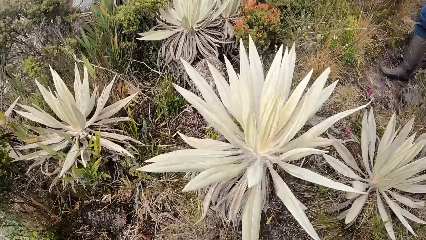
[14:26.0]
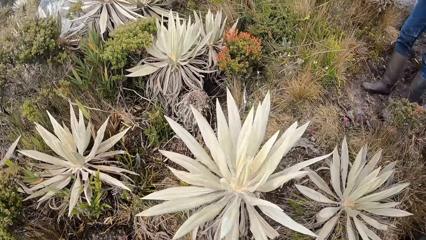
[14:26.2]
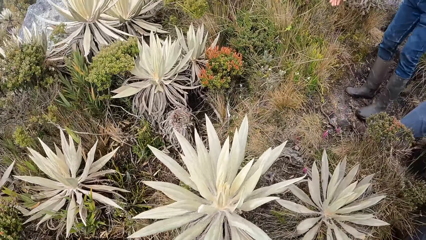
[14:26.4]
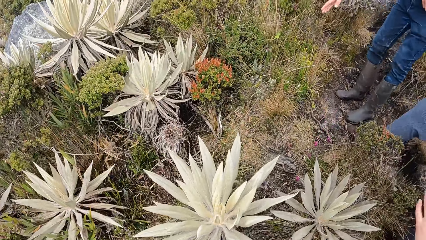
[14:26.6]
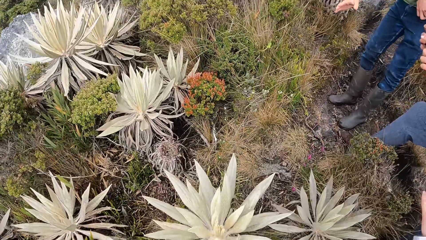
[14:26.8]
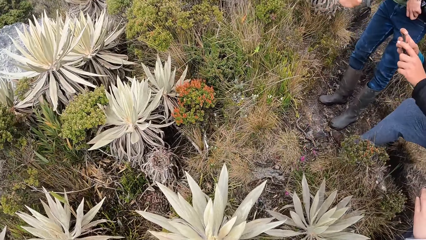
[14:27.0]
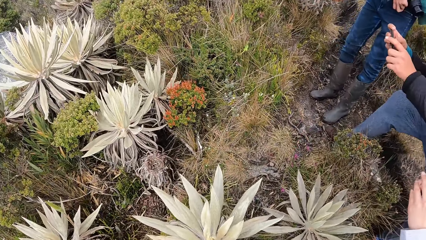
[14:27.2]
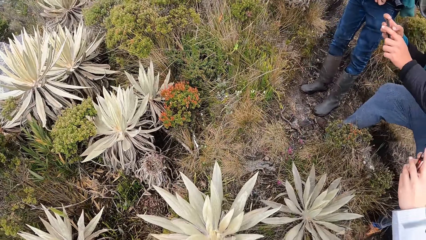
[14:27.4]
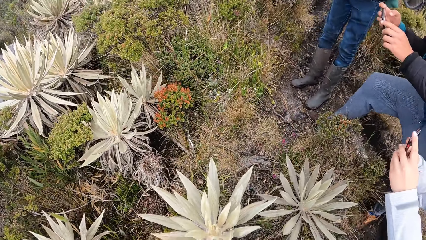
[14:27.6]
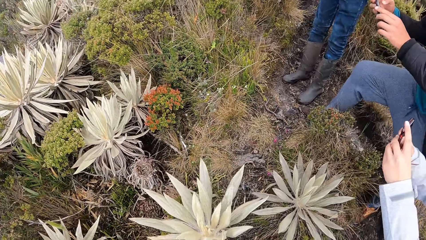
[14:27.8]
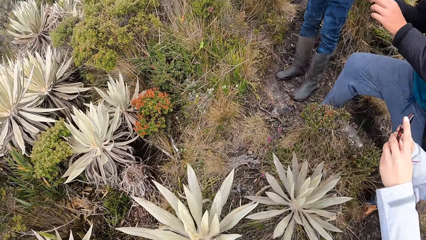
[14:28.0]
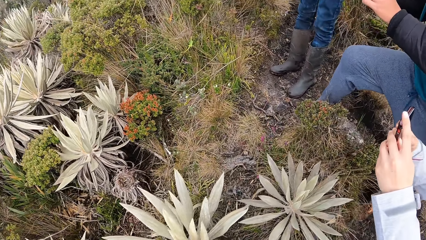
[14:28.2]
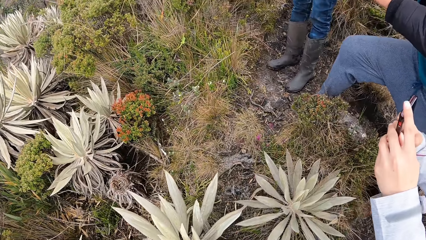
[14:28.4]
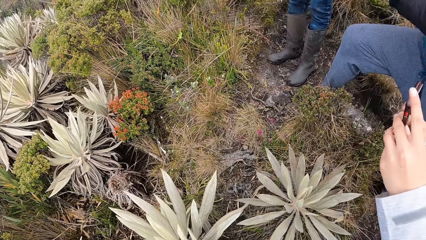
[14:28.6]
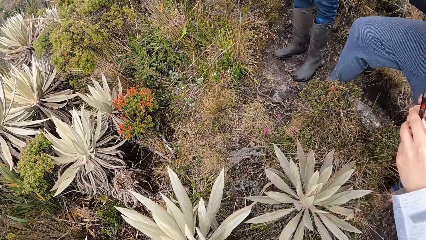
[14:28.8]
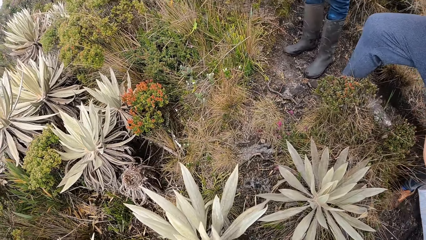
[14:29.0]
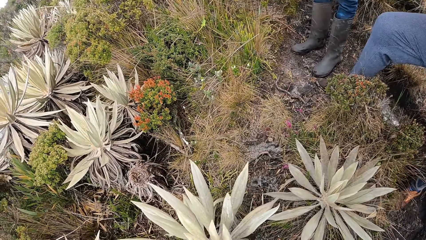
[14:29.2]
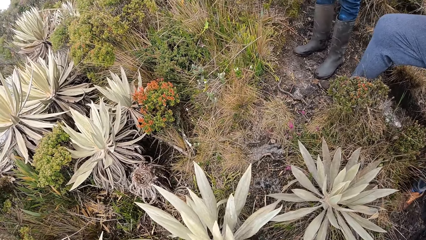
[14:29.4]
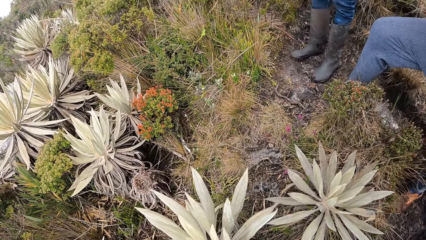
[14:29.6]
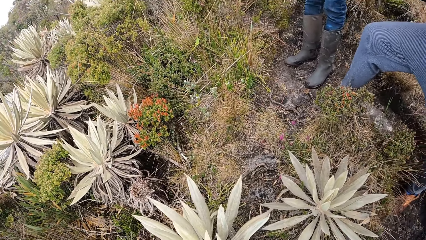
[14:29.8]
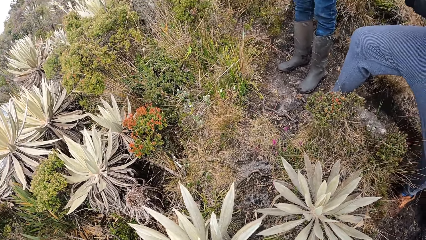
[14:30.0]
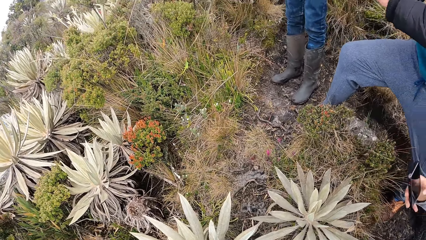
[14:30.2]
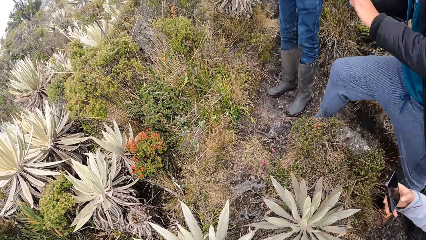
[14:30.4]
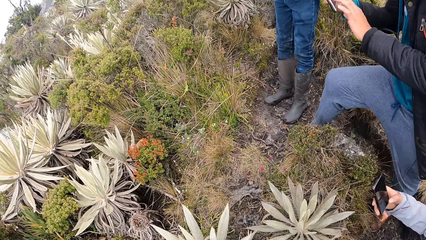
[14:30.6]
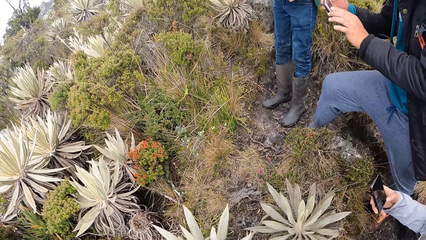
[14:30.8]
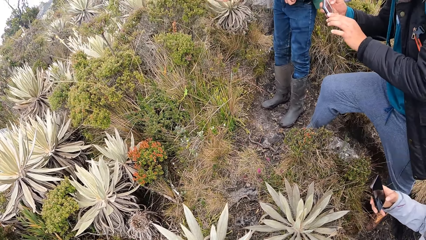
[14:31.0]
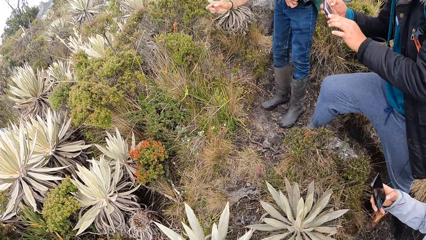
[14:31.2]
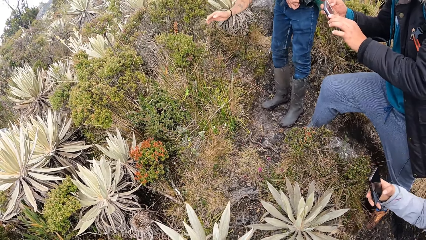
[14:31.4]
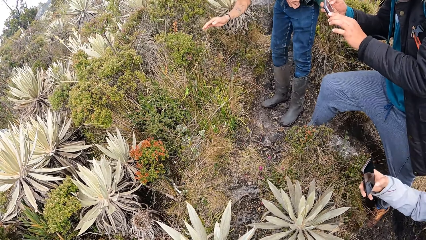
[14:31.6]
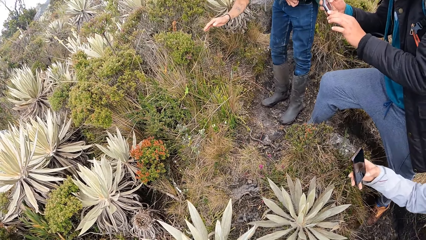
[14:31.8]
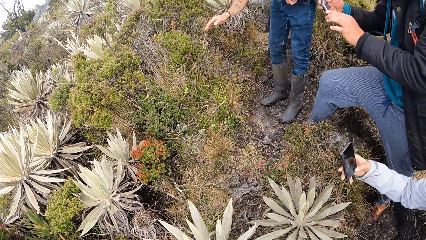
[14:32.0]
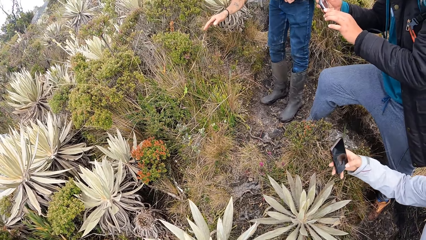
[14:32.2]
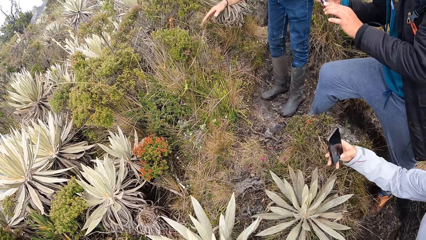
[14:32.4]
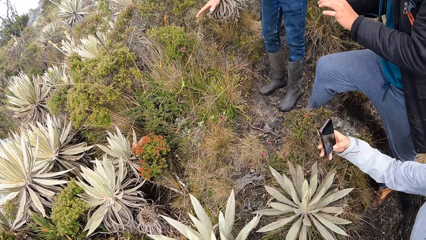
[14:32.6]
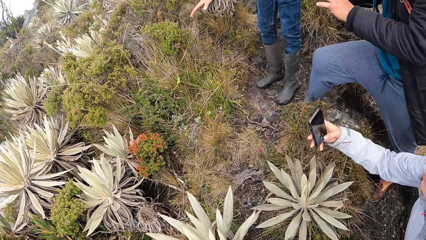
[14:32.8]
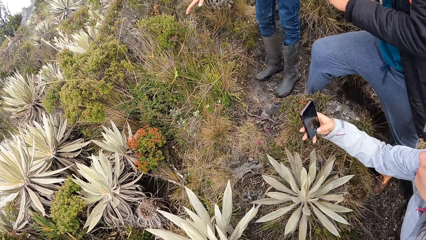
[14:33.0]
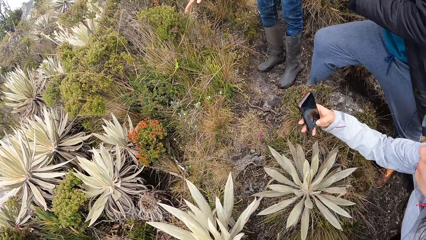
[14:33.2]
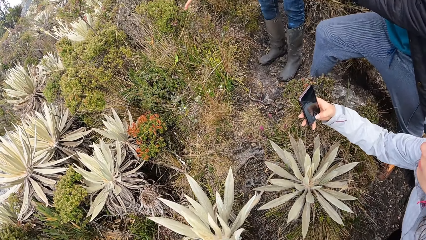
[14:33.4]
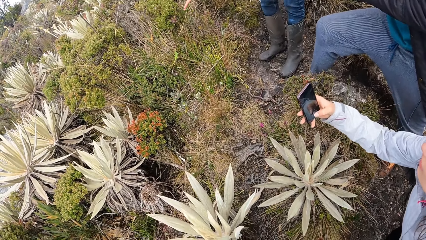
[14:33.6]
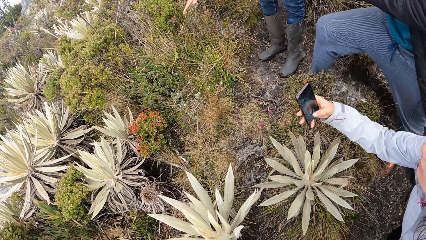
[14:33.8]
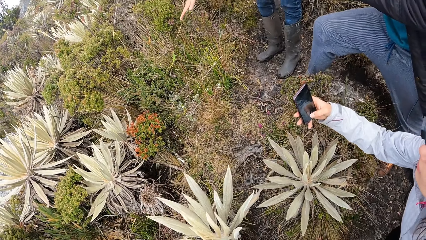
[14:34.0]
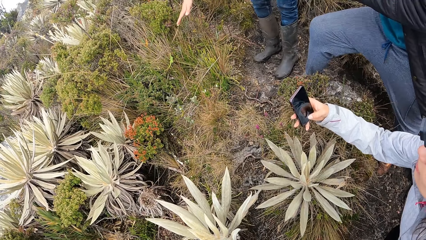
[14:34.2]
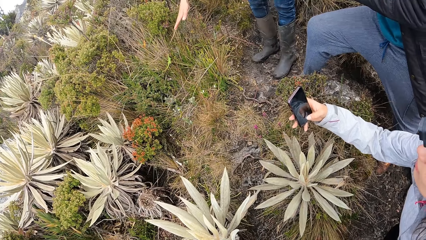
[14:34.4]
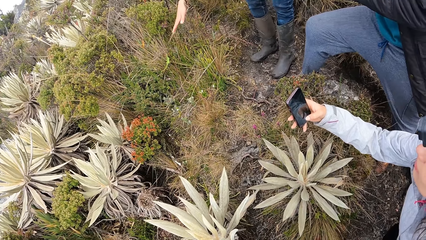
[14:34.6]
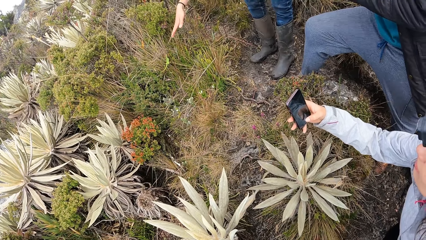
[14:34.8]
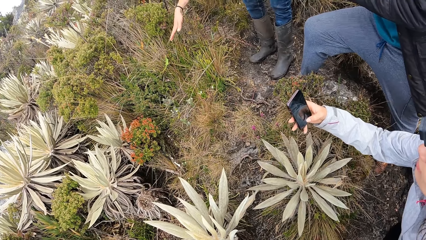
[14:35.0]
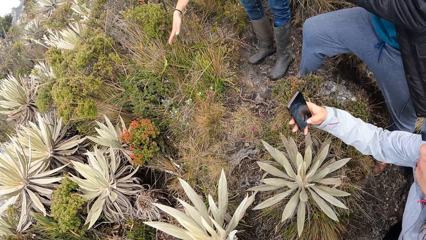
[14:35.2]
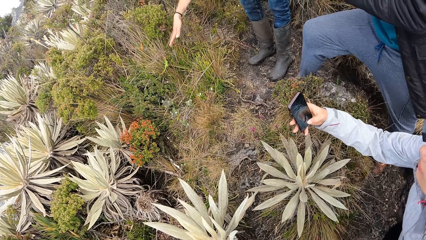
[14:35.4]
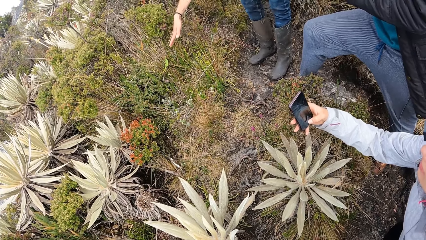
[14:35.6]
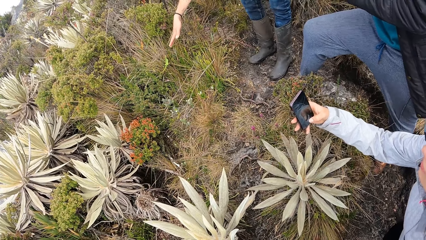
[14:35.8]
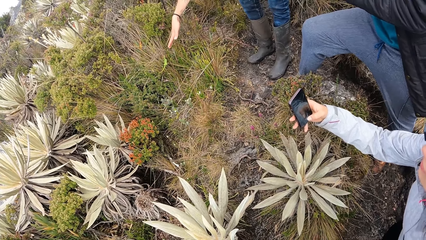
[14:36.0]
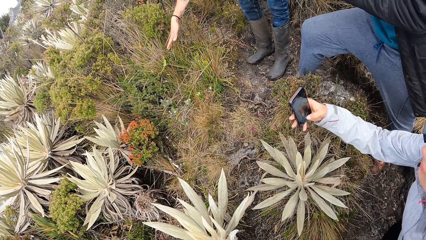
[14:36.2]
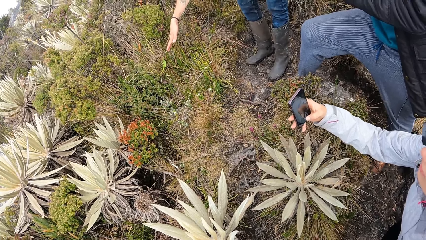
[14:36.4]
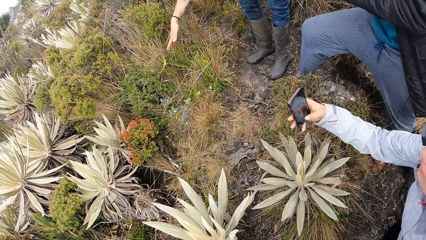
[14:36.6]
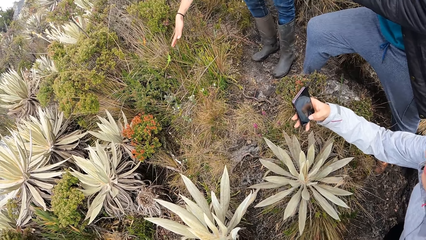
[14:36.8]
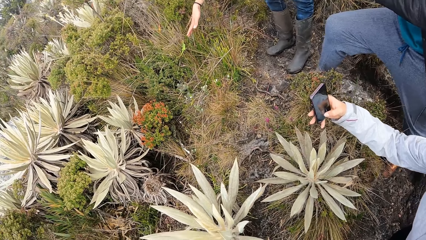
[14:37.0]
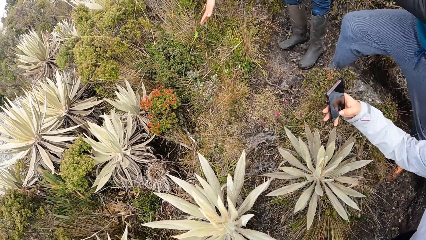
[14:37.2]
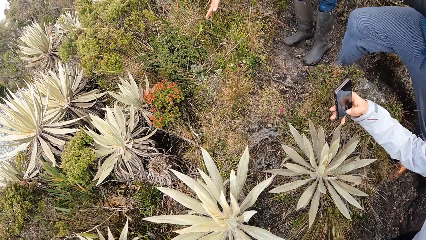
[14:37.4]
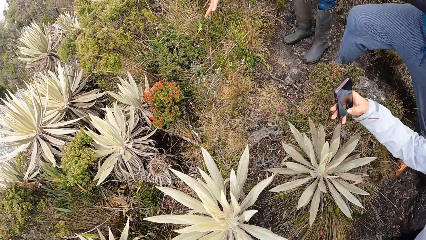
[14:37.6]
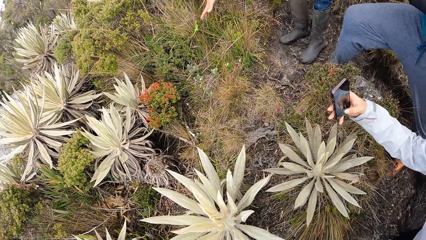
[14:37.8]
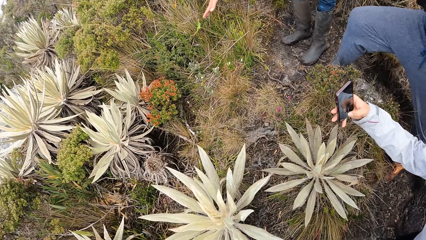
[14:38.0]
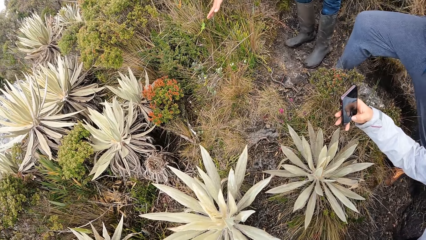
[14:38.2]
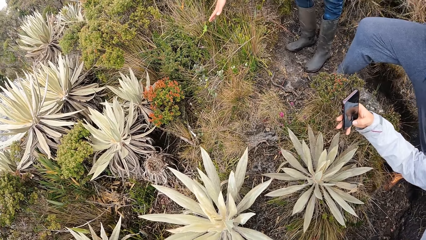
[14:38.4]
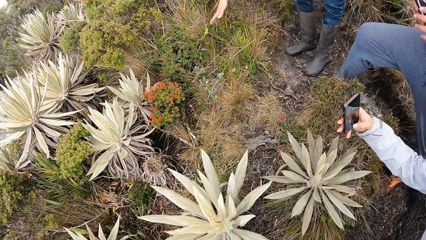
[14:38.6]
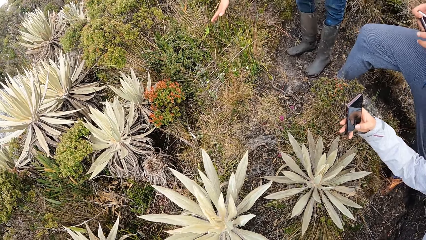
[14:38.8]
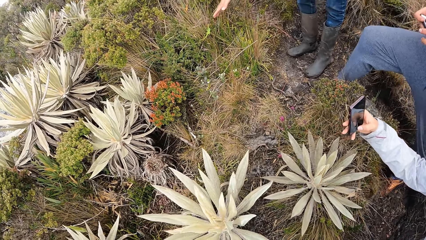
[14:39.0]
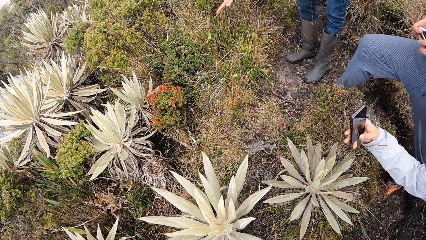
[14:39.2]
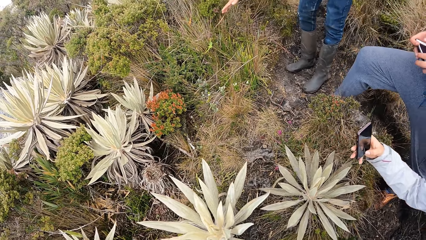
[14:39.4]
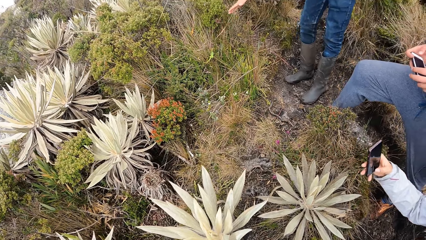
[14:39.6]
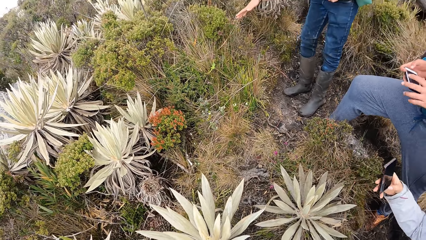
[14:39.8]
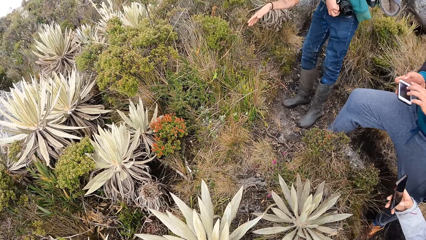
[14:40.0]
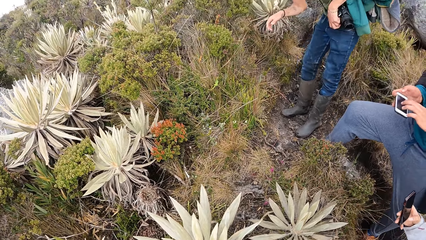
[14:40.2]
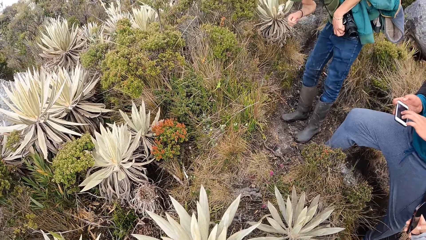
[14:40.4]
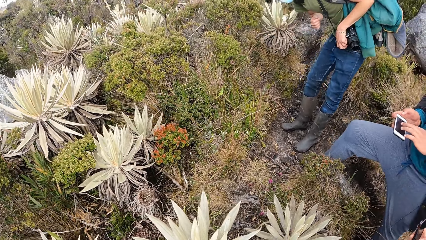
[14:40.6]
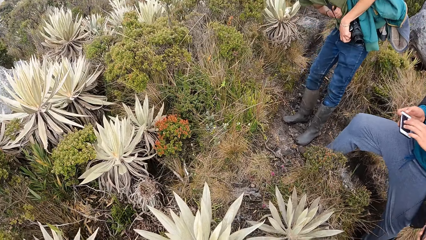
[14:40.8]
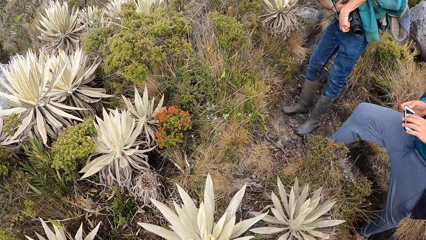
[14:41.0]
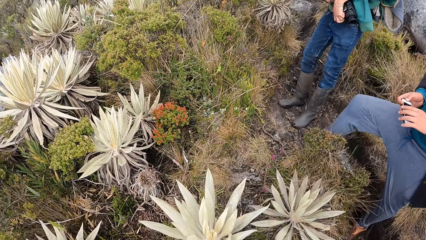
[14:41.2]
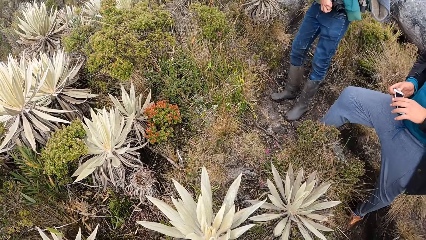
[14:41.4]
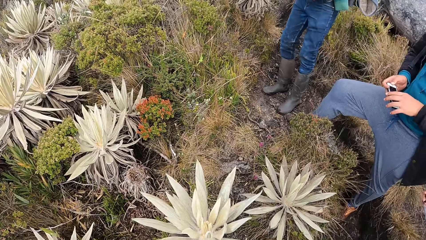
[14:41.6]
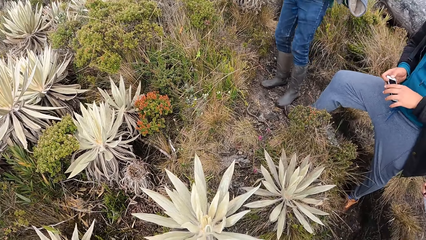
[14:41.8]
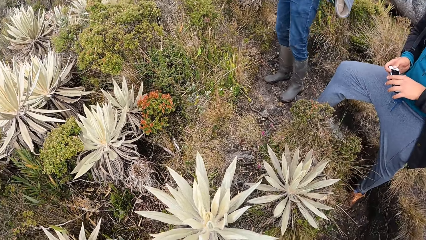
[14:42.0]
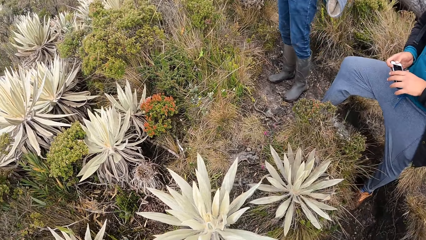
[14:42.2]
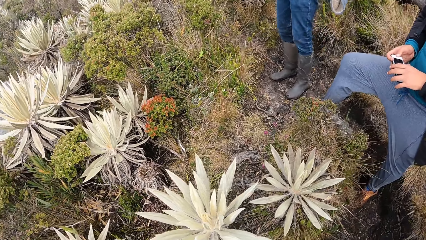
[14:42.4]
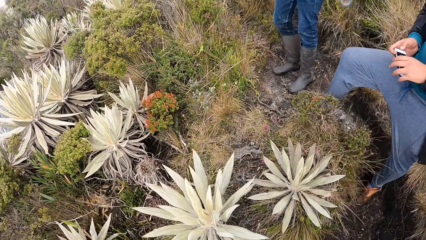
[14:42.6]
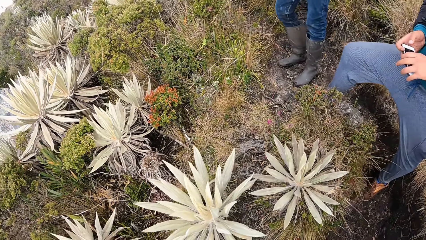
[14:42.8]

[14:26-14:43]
A person takes a picture. Another person takes a picture.
